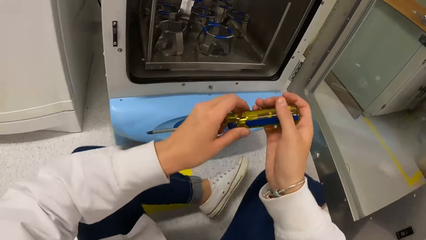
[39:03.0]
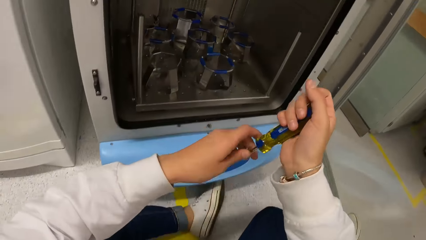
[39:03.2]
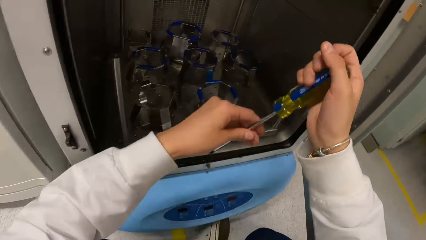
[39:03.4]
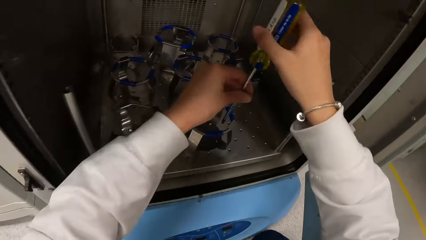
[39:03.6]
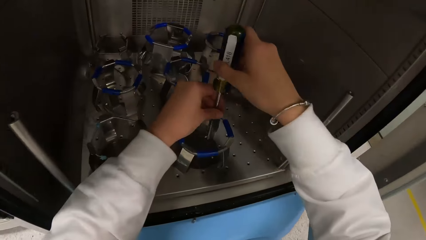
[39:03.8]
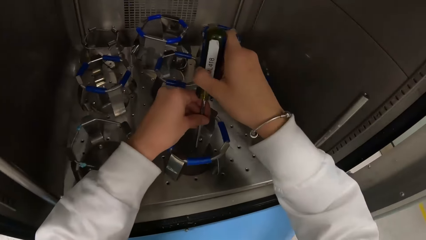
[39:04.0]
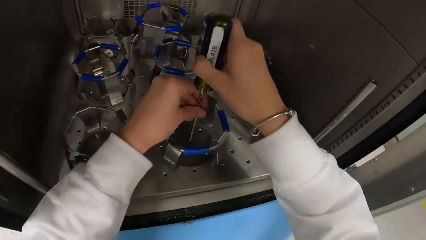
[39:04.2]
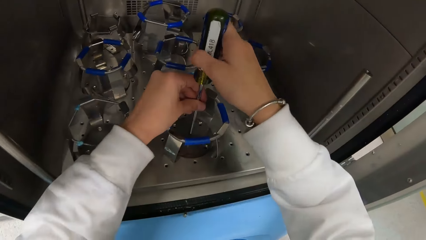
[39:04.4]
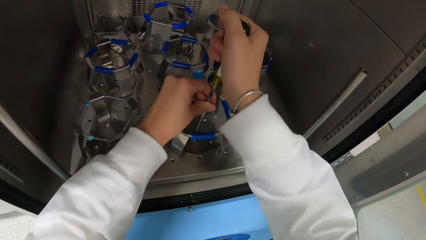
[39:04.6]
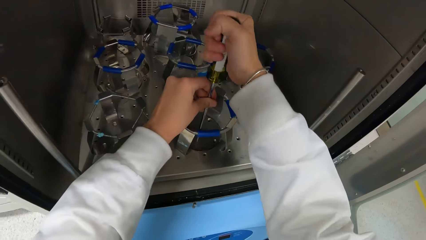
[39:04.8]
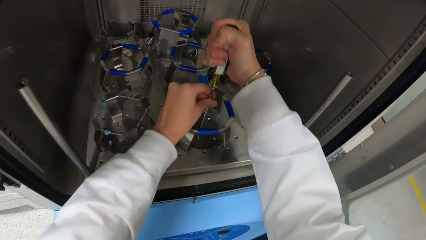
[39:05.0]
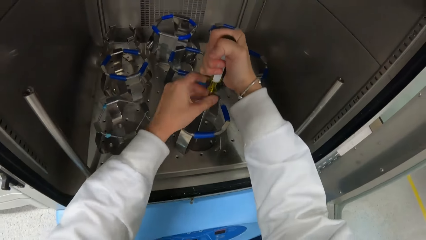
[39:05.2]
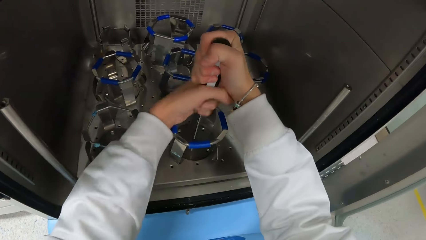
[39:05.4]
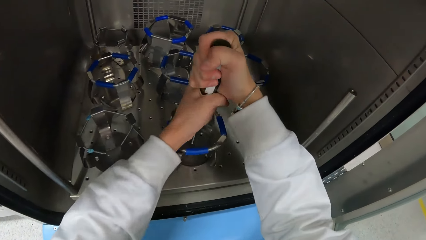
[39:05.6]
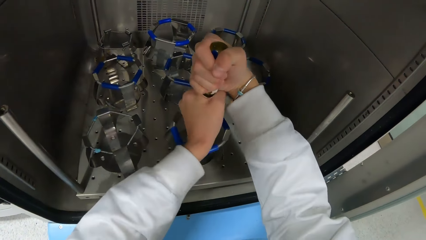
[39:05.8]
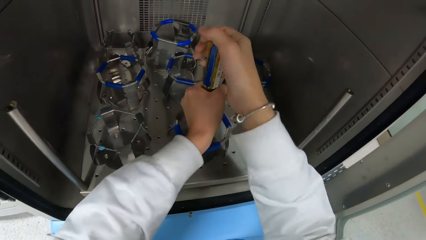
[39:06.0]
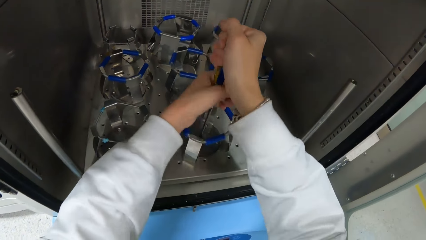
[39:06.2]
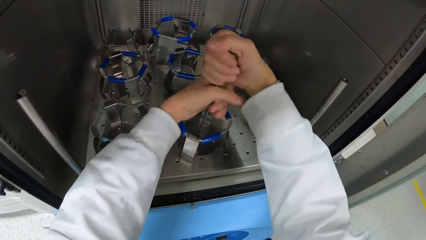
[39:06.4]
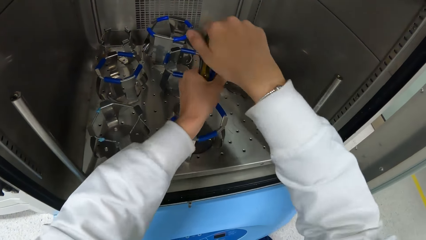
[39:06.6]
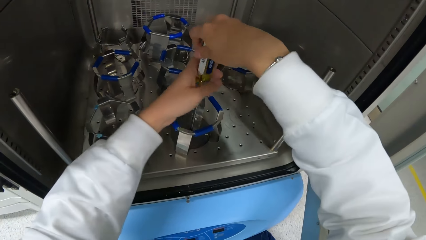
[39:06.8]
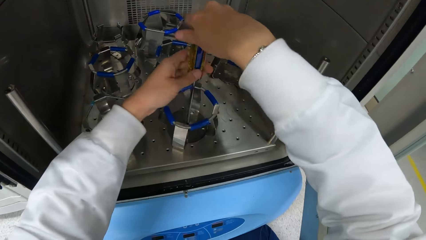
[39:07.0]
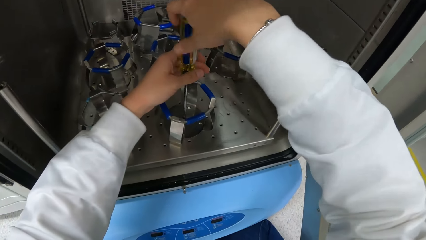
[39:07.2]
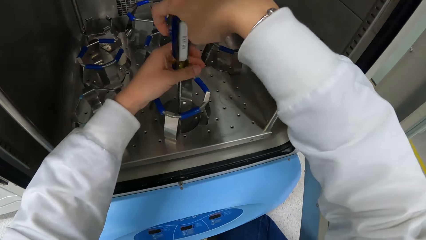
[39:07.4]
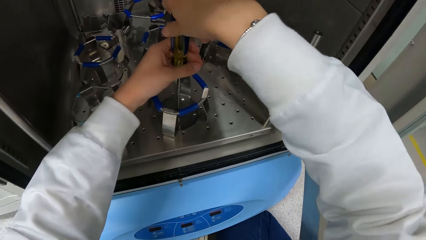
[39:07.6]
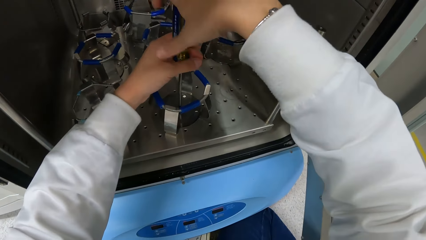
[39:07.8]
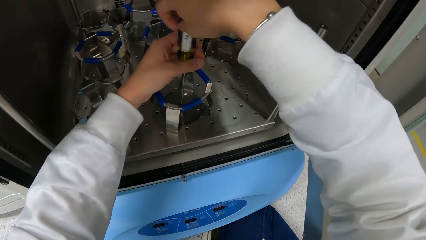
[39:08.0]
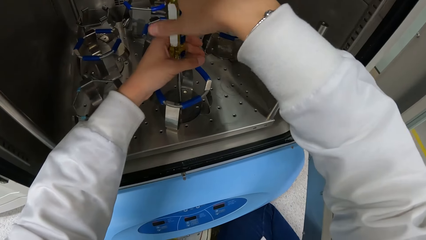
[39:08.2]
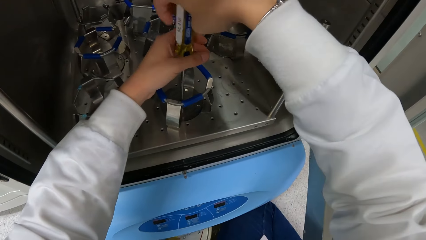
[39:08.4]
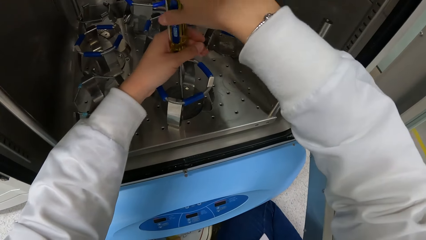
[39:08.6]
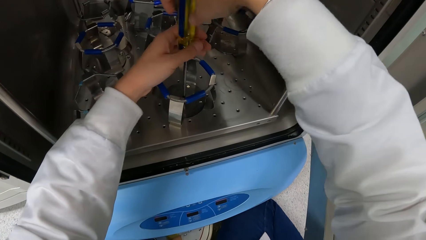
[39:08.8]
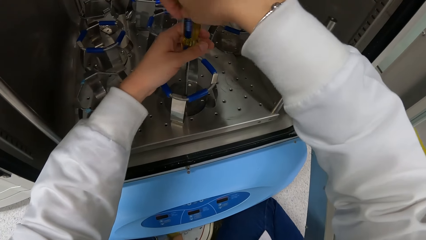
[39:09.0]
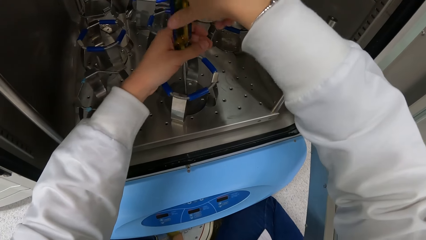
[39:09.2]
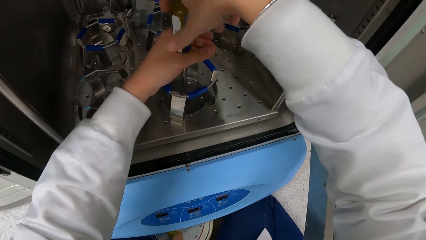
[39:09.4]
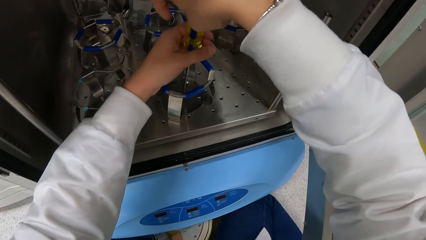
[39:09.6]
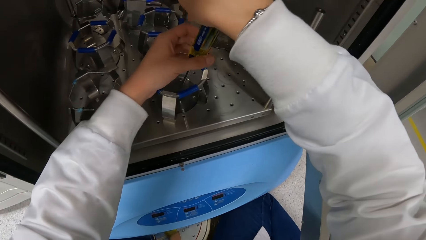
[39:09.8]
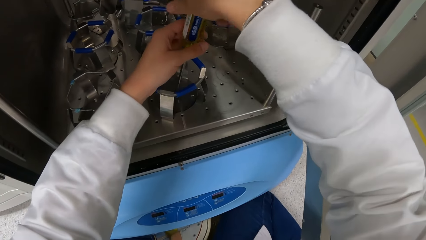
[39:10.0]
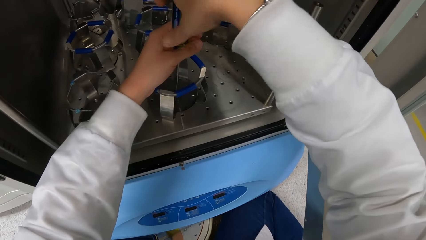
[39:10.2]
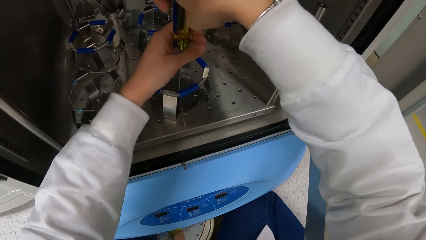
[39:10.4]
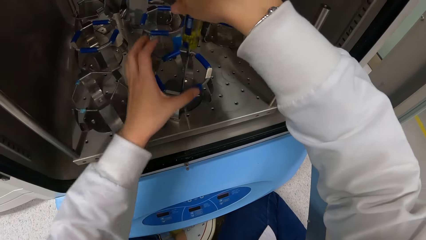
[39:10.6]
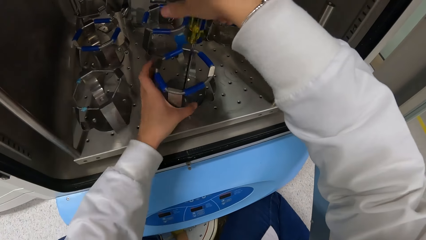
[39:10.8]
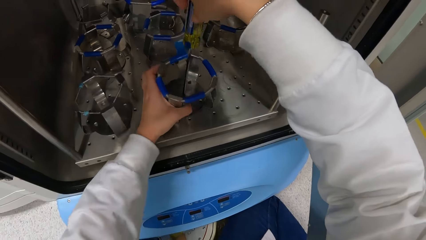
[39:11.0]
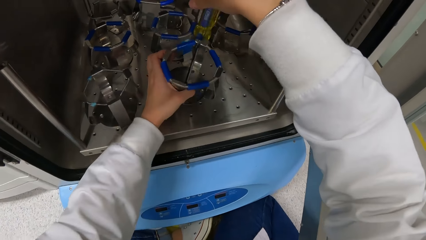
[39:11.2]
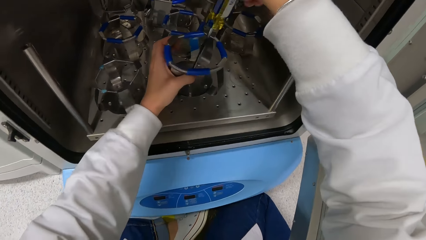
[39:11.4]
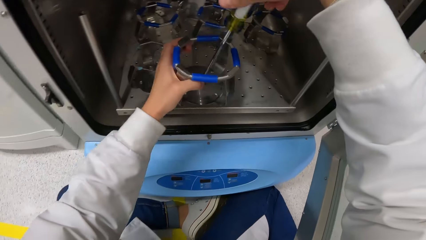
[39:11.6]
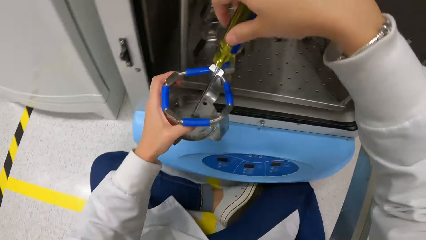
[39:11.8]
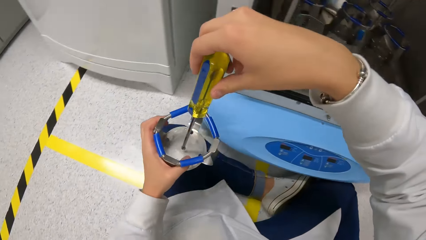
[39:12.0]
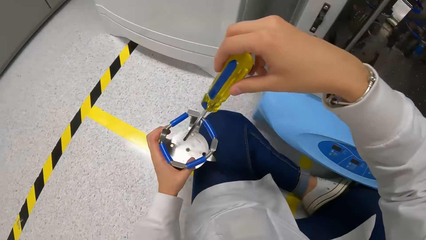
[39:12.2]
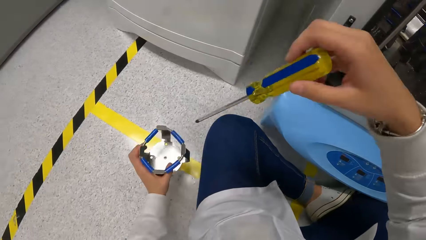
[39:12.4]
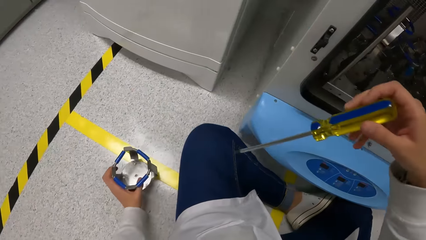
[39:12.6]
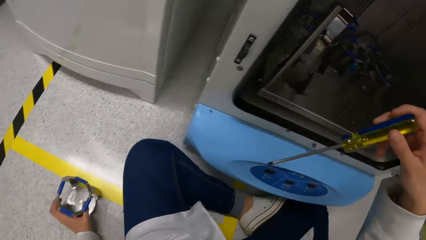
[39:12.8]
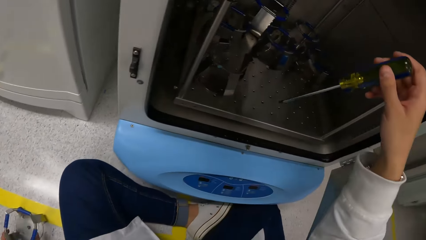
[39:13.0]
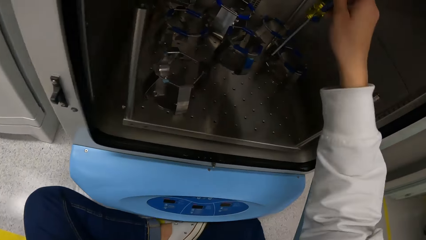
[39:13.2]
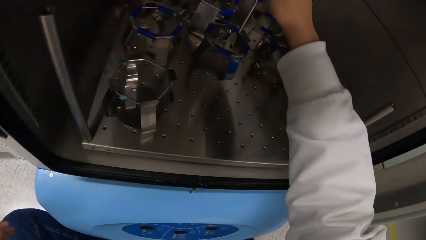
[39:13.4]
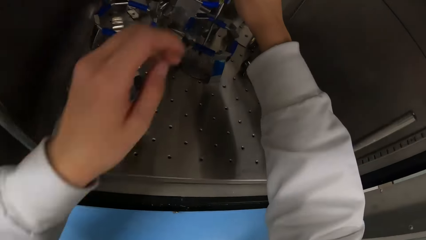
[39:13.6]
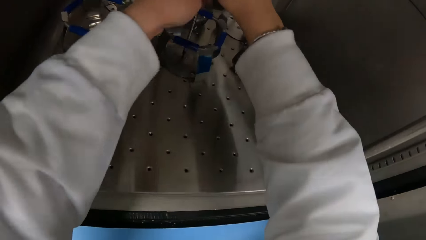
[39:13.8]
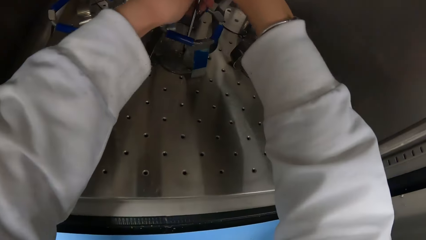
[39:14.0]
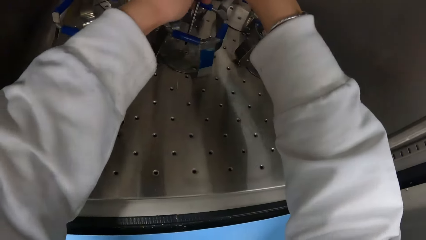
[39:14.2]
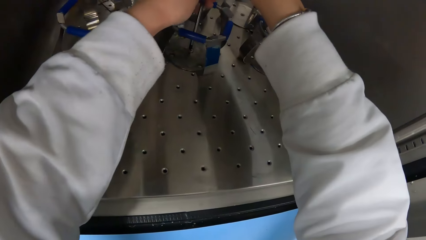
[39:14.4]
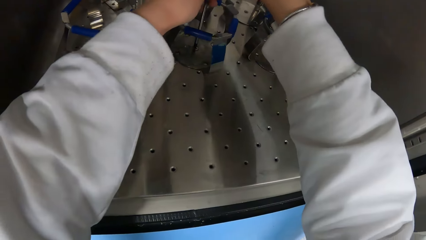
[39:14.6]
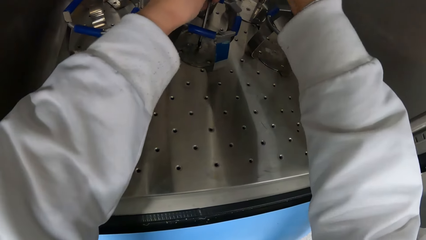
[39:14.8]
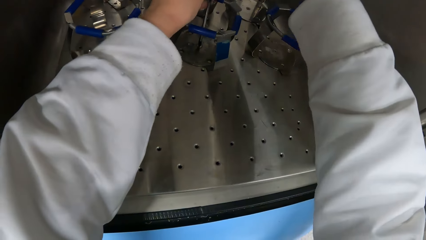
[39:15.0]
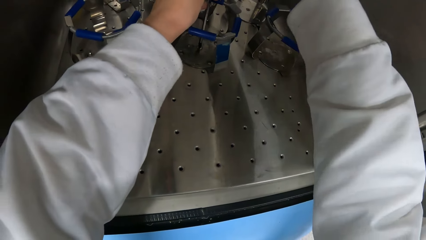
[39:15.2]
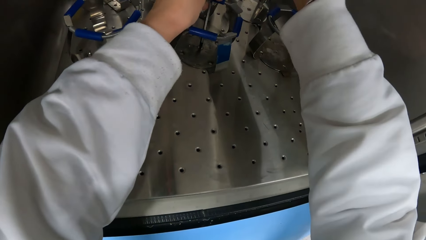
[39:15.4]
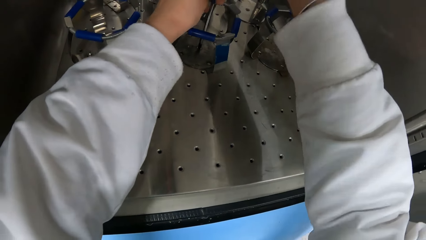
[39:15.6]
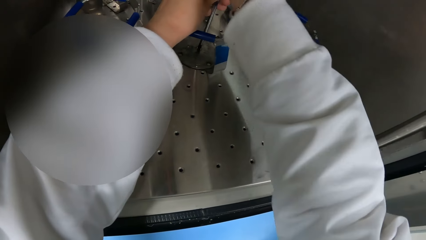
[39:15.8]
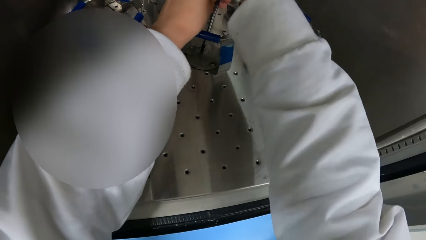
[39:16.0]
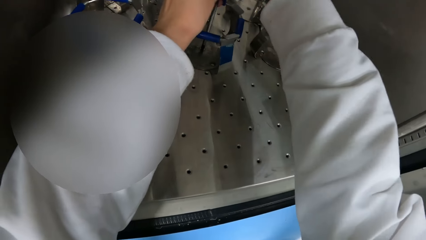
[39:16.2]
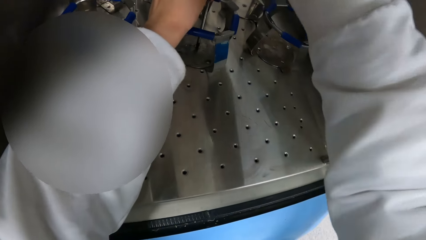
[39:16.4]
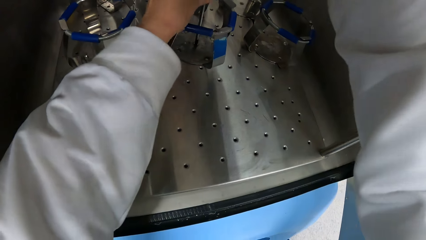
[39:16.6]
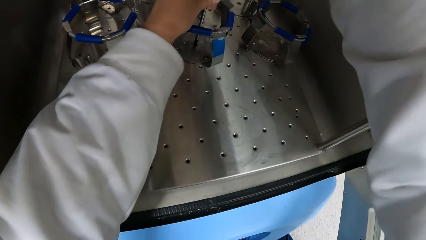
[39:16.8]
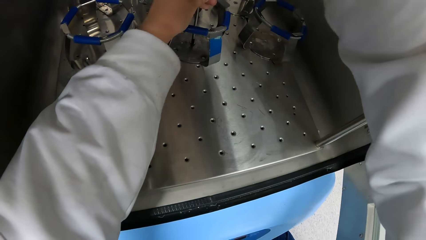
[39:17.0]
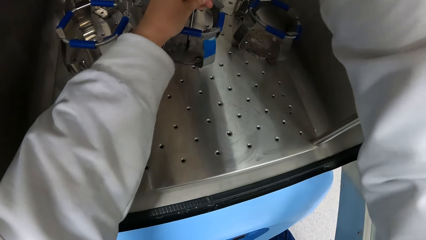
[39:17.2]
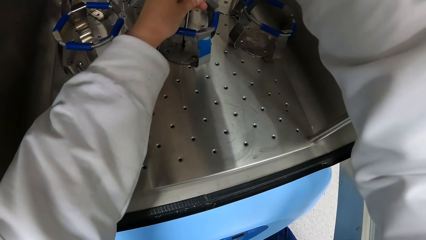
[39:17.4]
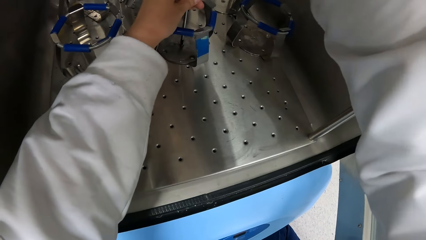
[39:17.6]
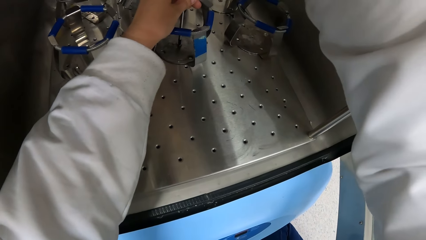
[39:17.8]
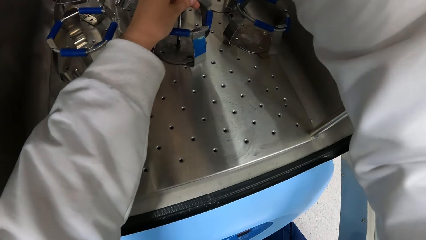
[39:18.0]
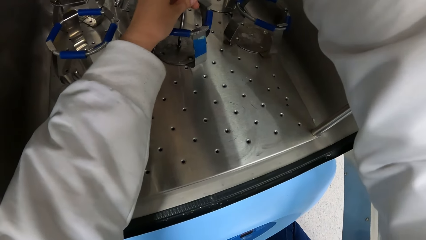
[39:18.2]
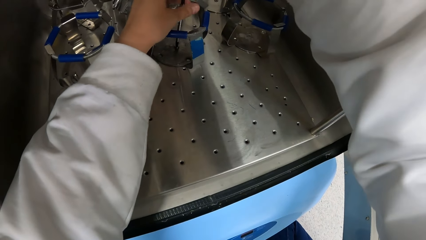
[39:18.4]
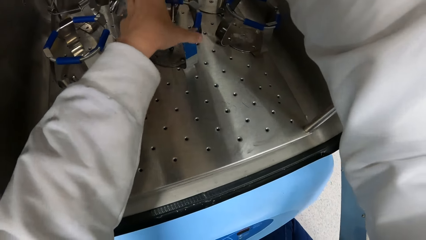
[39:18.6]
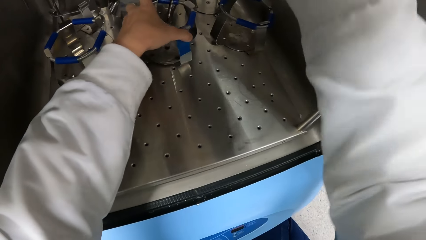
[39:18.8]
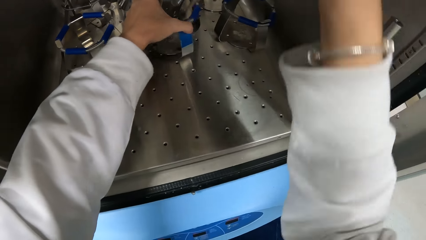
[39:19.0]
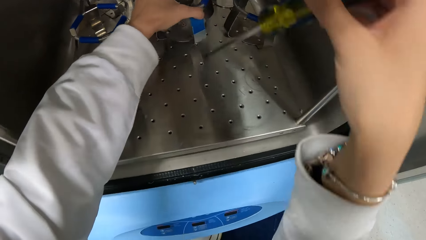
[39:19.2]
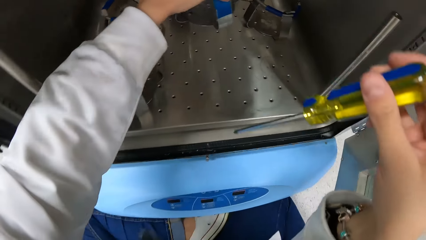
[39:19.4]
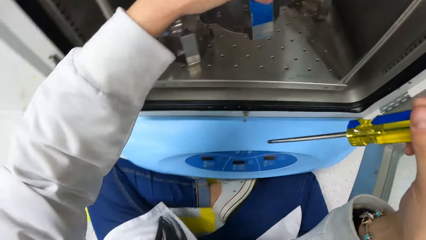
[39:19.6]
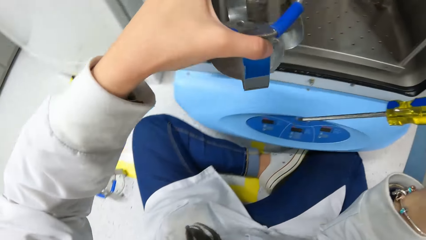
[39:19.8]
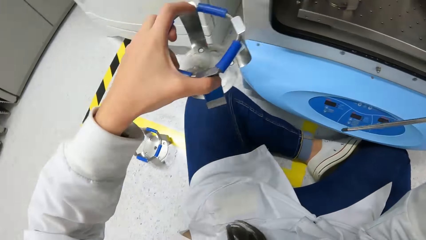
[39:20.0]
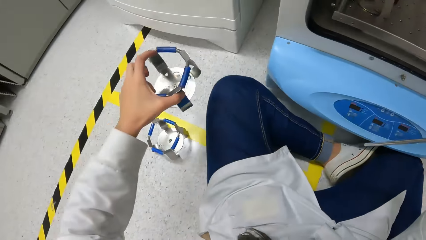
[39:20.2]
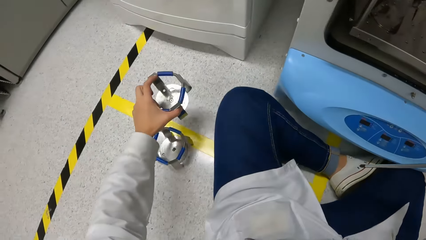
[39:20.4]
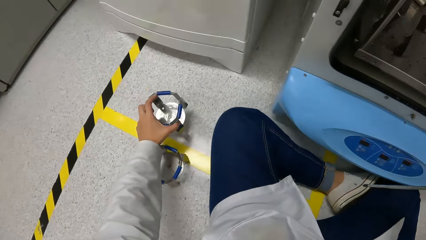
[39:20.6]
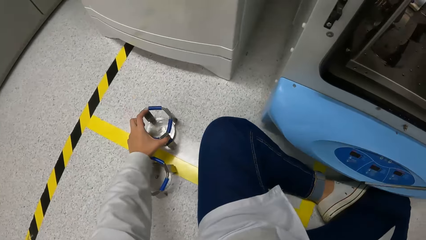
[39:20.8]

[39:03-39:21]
The camera wearer picks up a screwdriver. She loosens a holder from the machine with the screwdriver in her hands. She opens a nut with the screwdriver. She picks the holder from the machine with her left hand. She places the holder in her left hand on the floor. She opens the nut with the screwdriver. She loosens the holder from the machine with the screwdriver in her hands. She picks the holder from the machine with her left hand.
